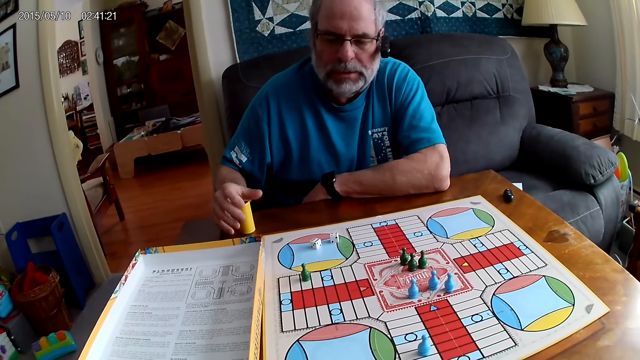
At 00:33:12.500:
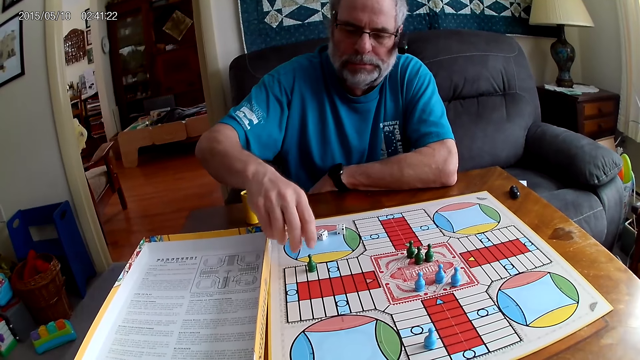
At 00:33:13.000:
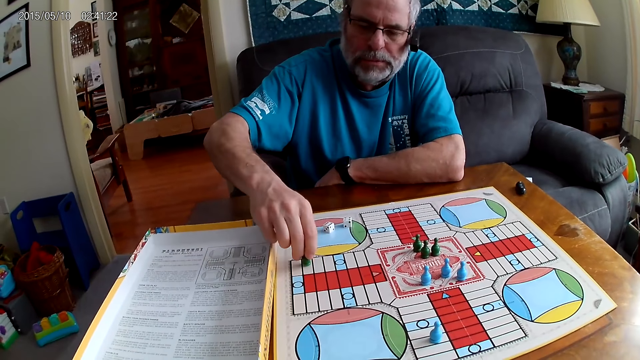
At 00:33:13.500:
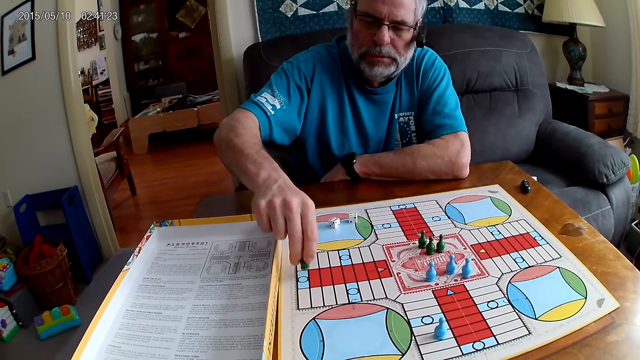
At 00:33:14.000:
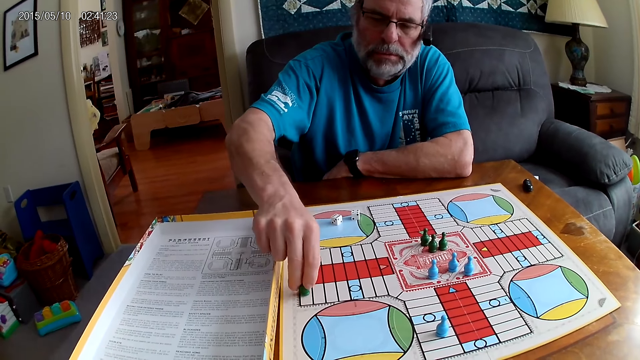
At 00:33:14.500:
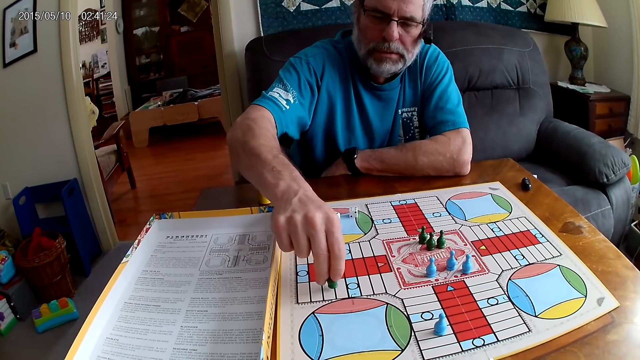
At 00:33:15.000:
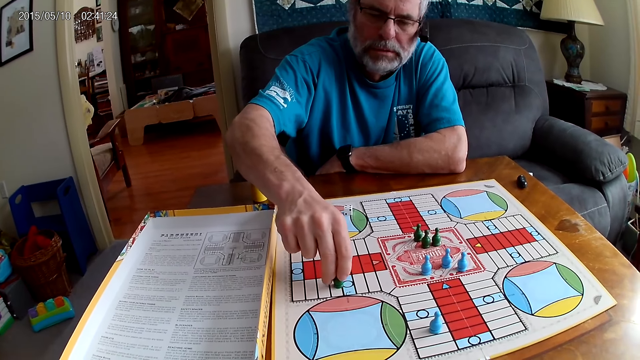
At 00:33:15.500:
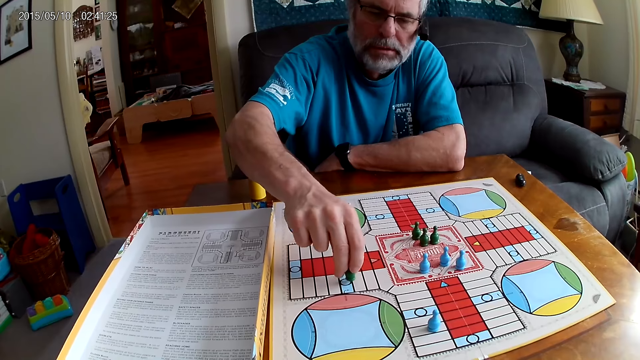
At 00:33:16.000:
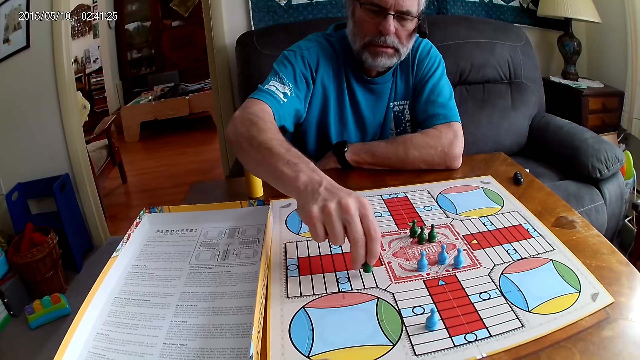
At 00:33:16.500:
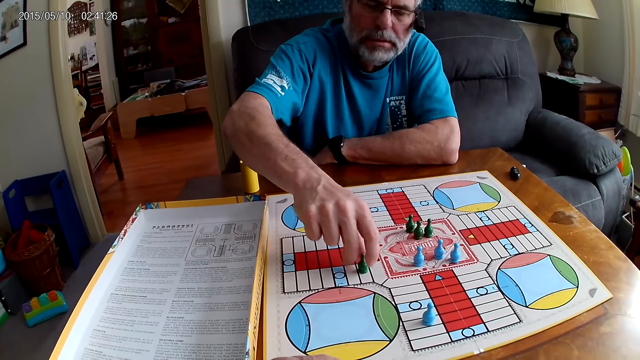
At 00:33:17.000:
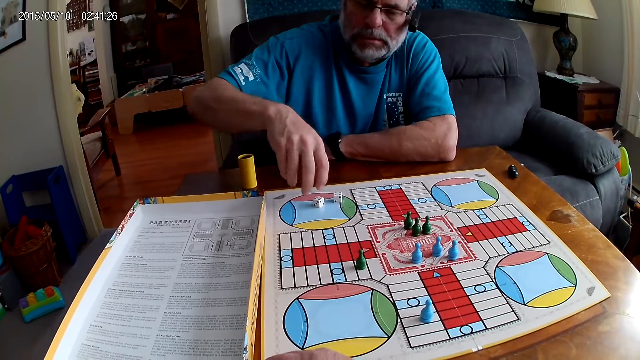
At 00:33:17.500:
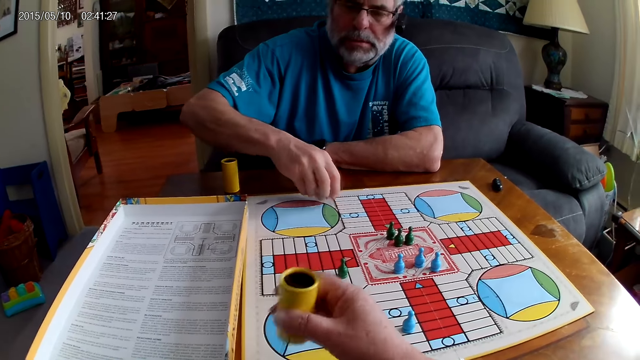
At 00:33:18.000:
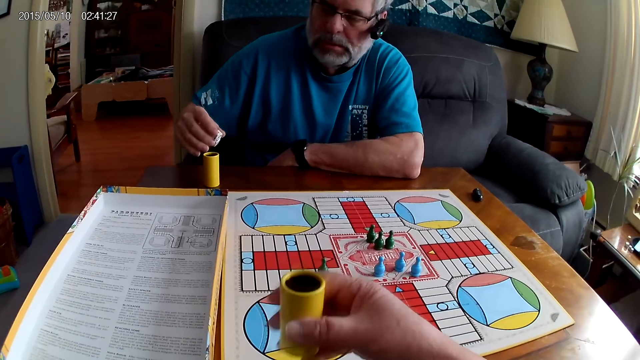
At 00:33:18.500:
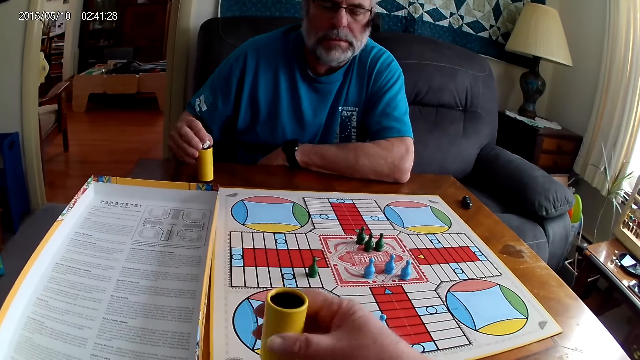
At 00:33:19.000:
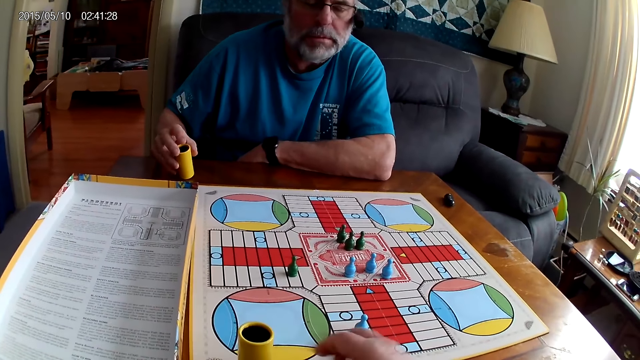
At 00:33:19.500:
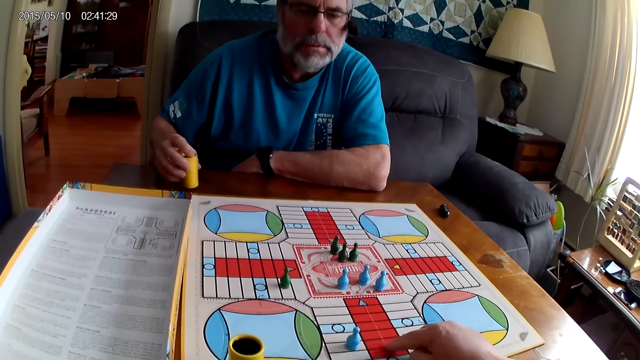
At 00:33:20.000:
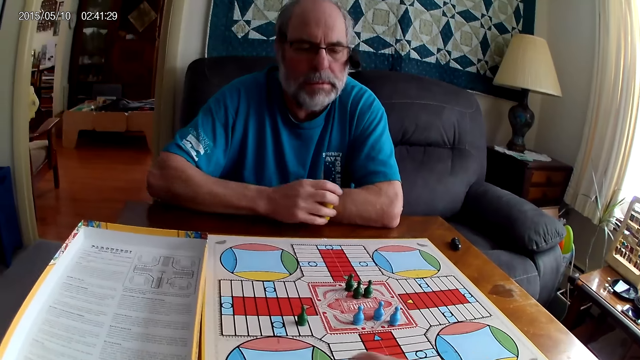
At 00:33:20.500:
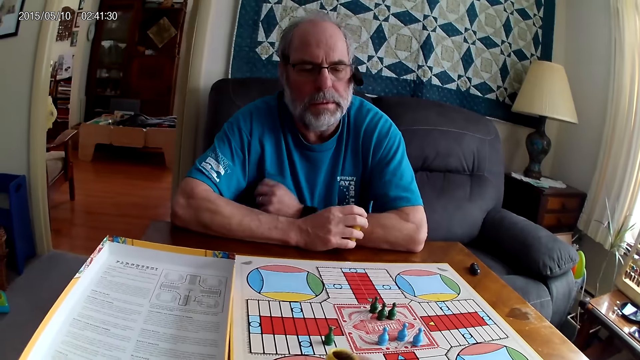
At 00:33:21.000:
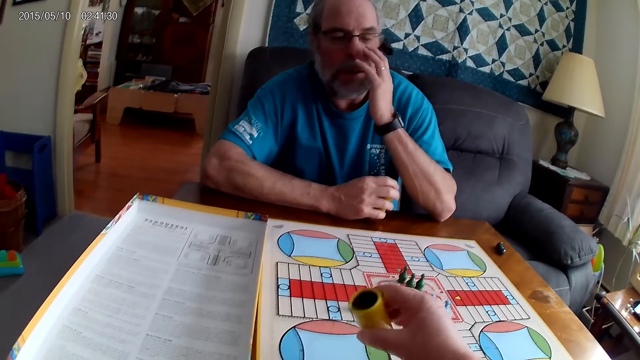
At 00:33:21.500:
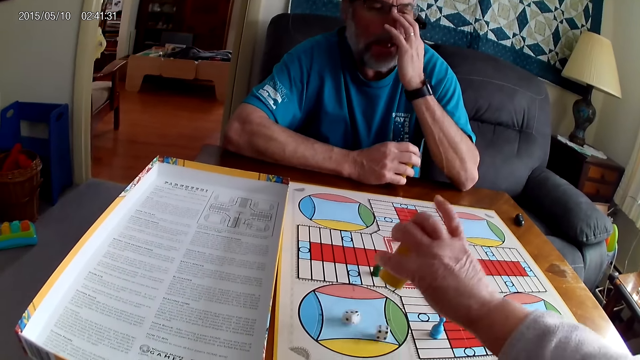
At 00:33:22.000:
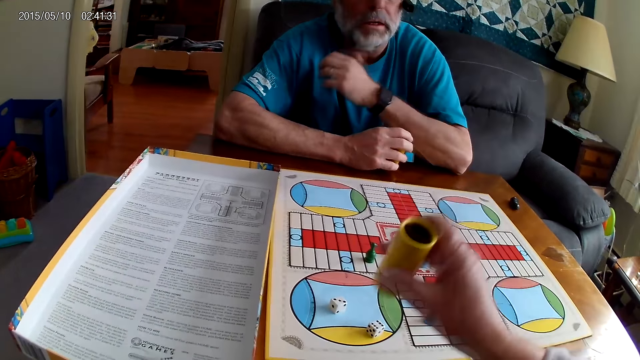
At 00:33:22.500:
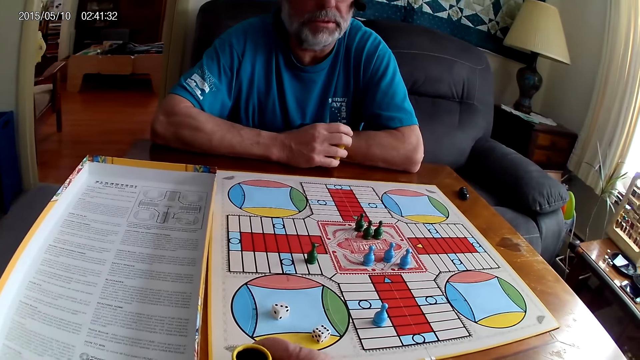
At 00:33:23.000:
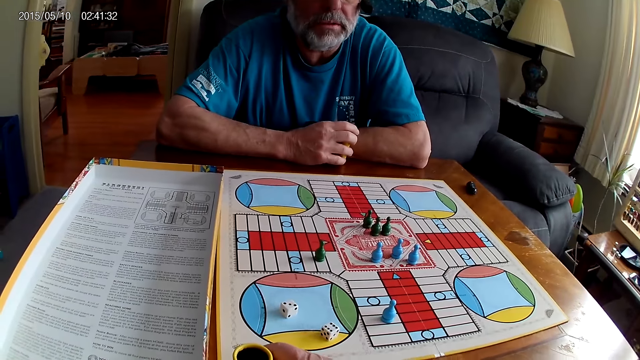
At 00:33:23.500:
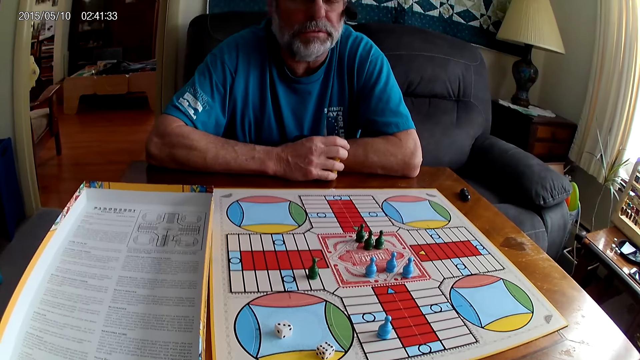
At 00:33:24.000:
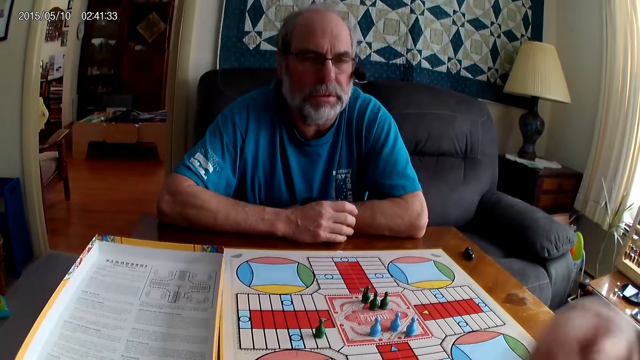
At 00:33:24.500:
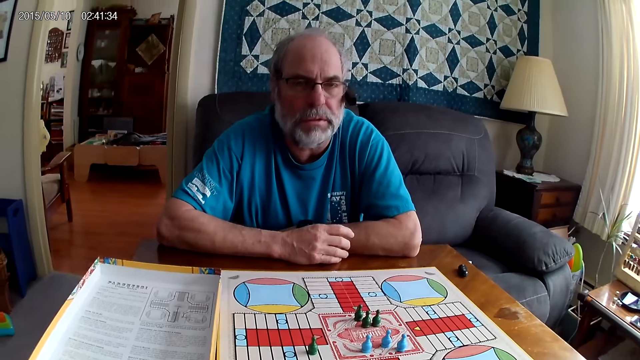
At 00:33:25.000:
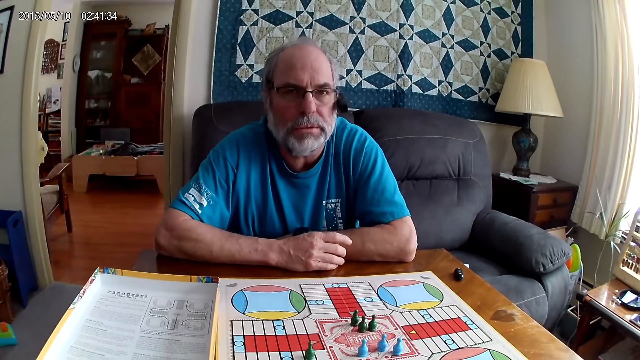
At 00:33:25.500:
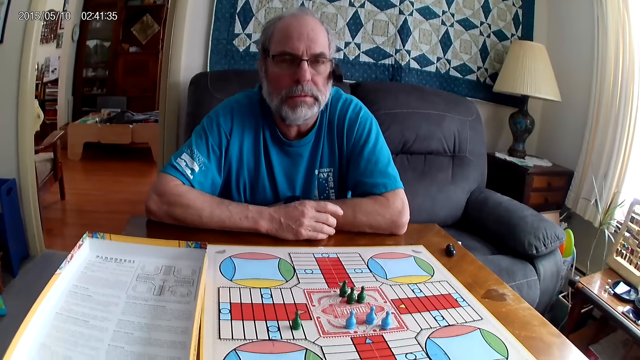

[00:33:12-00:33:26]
A man lays the dice cup aside, moves a green pawn through some cells on the Ludo board with his right hand, and picks up the dice on the table with his right hand. The camera wearer shuffles the dice in the container with her right hand. The man puts the dice in the container with his right hand. The camera wearer shakes the dice. She places the container on the Ludo board with her right hand. She converses with the man. She counts some cells on the Ludo board with her right hand. She shuffles the dice in the container with her right hand and pours the dice in the container on the Ludo board with her right hand. She places the dice cup aside. The man responds to the camera wearer.

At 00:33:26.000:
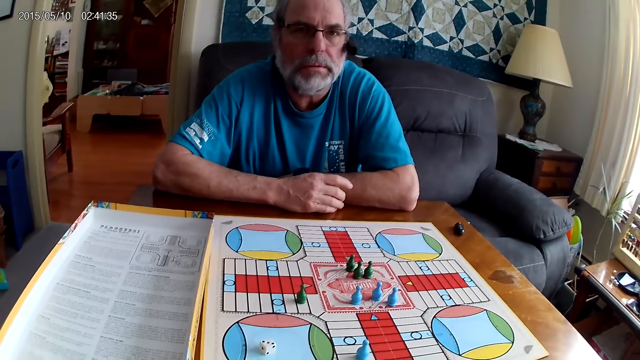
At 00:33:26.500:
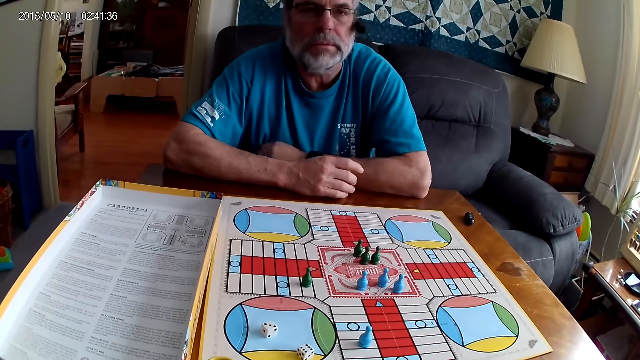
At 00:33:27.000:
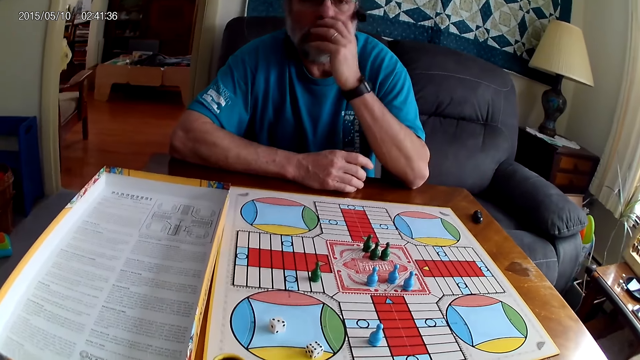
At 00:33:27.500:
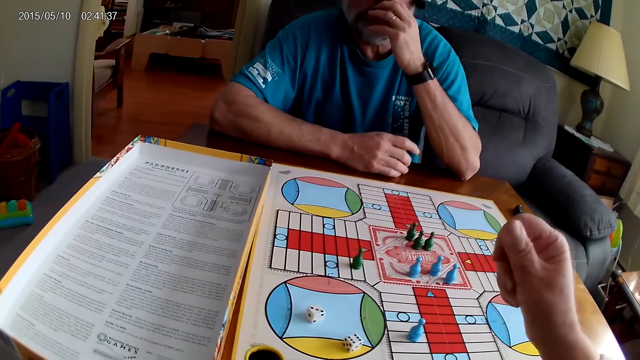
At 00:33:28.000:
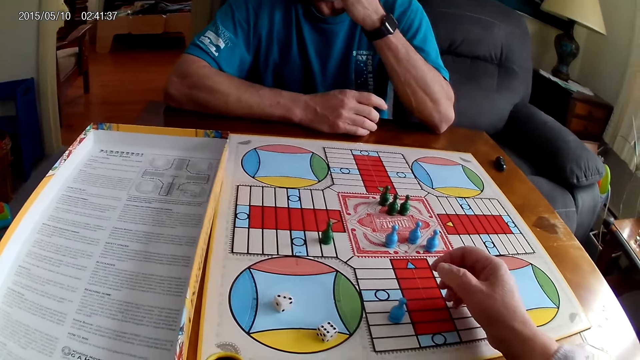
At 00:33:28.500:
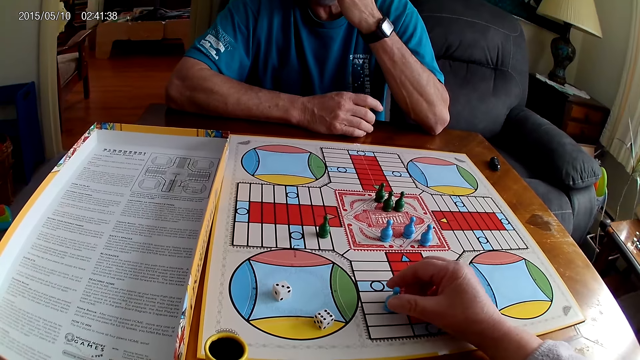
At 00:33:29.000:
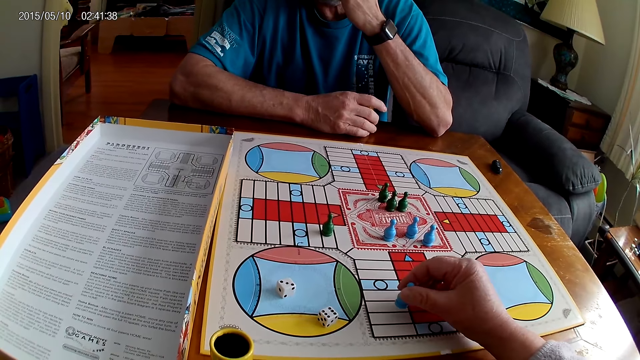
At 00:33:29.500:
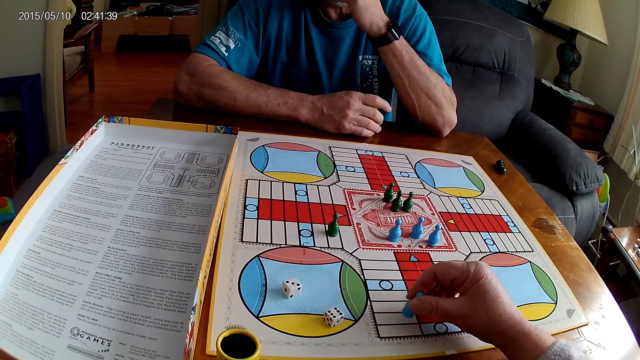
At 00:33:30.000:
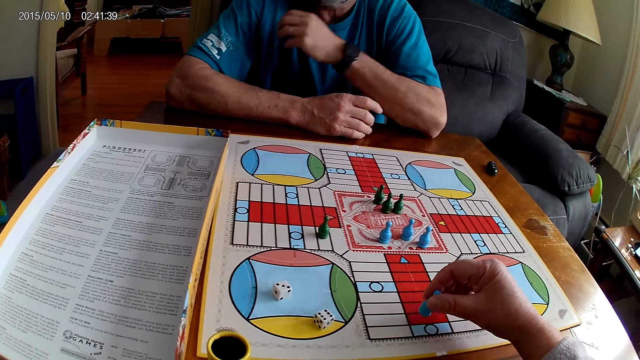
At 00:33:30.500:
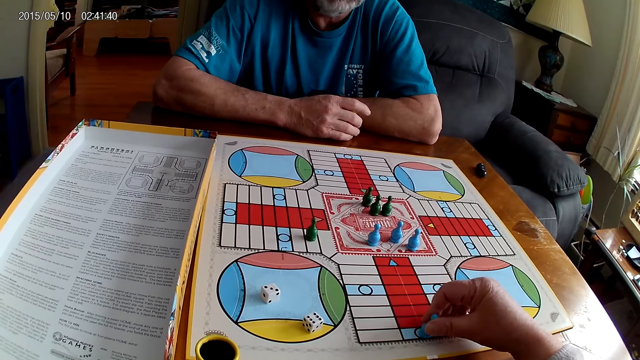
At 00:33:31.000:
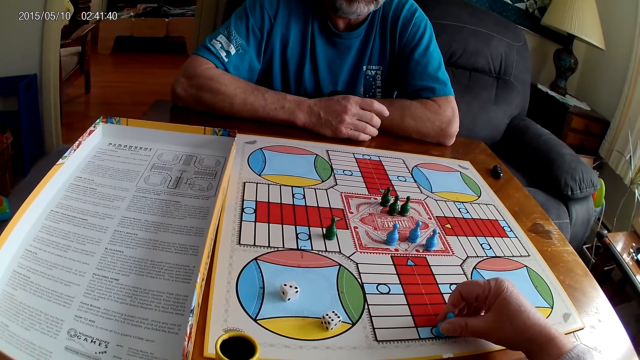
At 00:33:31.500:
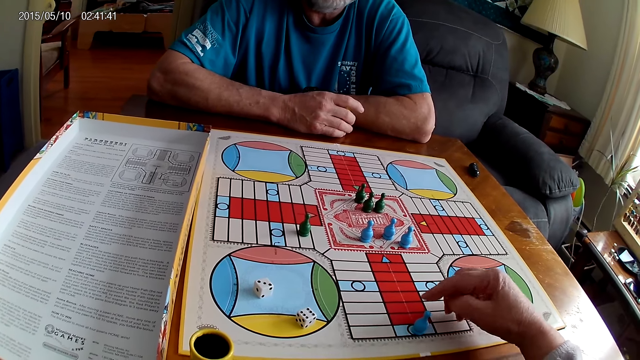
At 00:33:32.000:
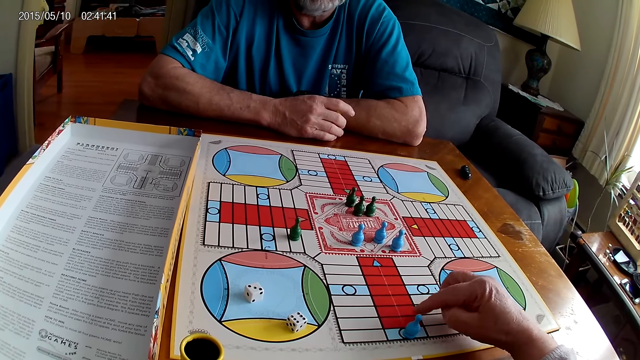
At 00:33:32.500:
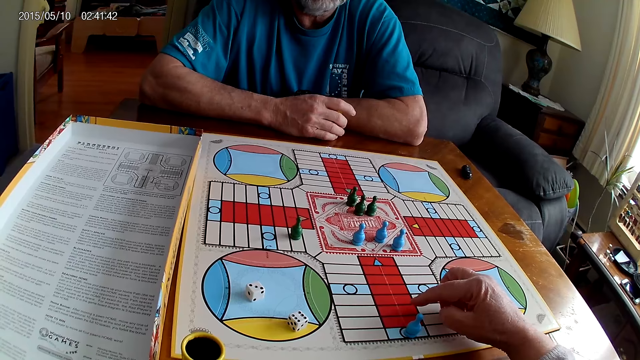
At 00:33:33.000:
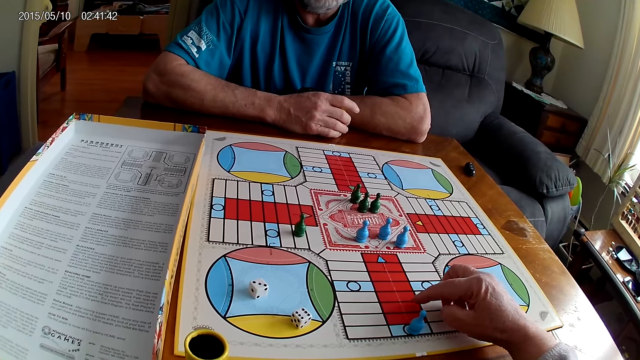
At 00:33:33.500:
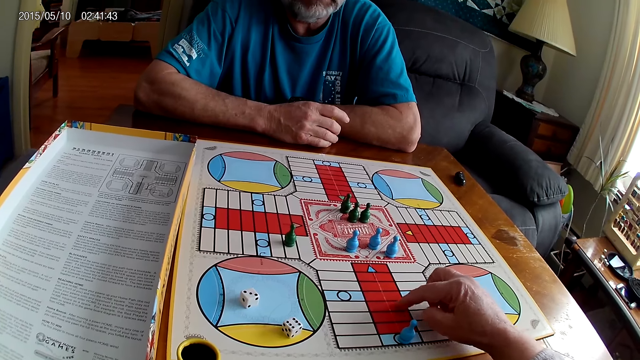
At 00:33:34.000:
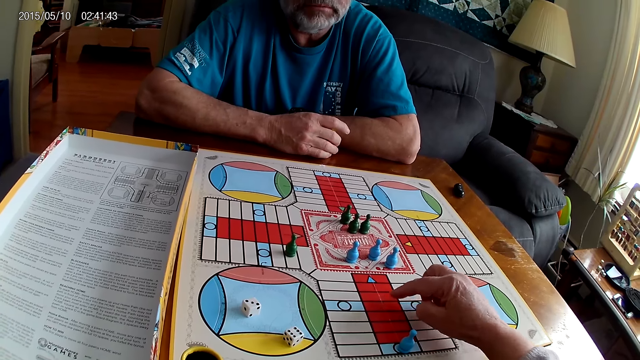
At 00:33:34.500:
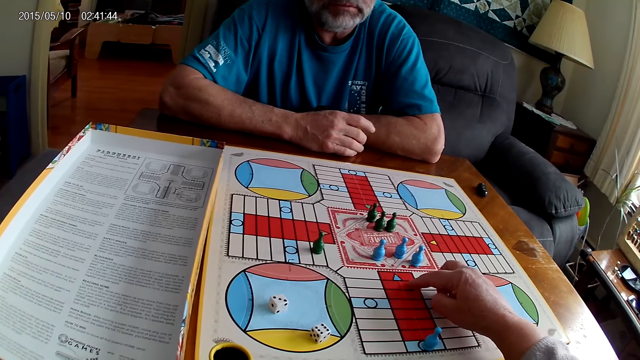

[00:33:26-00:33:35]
A man touches his face. The camera wearer responds to the man. She moves a blue pawn through some cells on the Ludo board with her right hand. She counts some cells on the Ludo board with her right hand.
